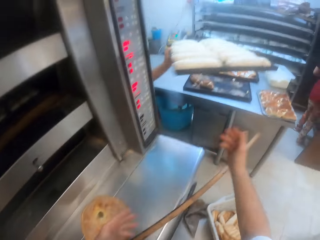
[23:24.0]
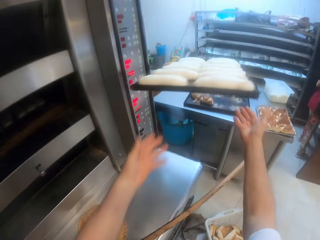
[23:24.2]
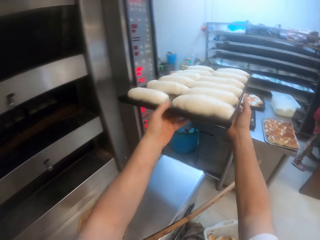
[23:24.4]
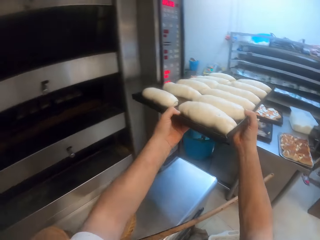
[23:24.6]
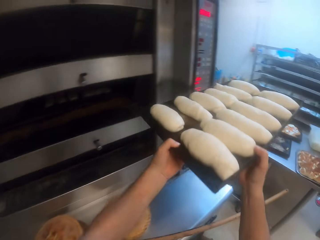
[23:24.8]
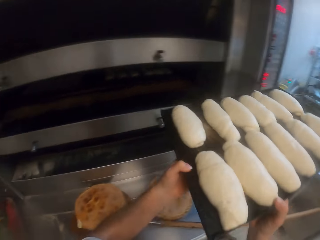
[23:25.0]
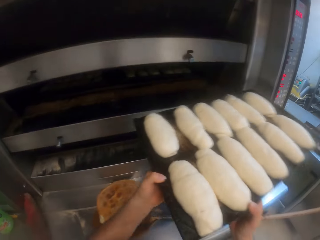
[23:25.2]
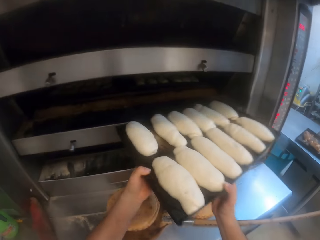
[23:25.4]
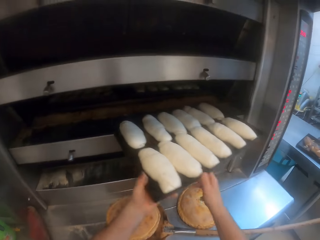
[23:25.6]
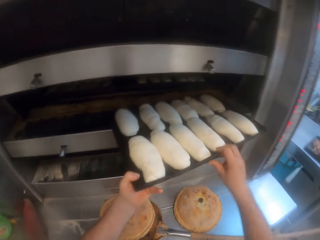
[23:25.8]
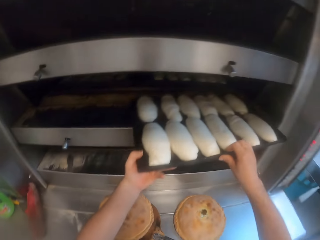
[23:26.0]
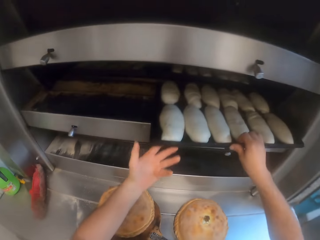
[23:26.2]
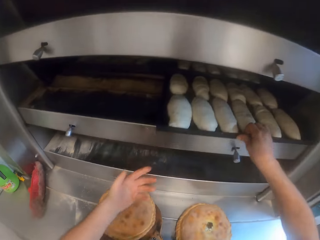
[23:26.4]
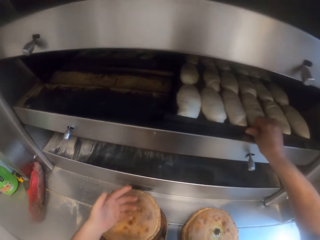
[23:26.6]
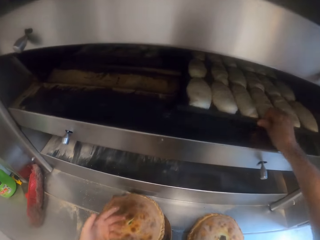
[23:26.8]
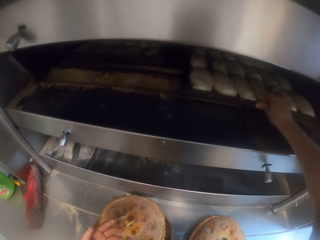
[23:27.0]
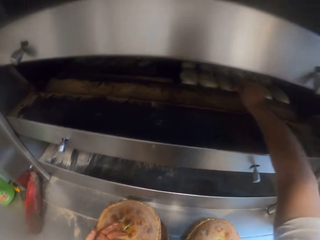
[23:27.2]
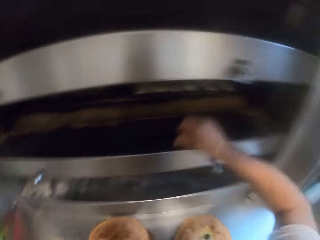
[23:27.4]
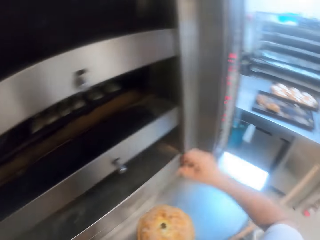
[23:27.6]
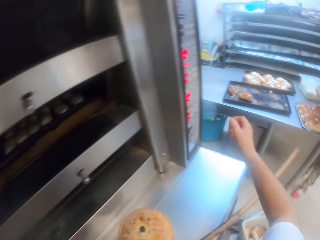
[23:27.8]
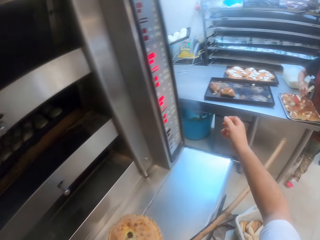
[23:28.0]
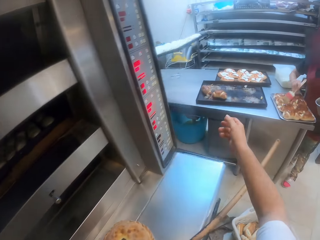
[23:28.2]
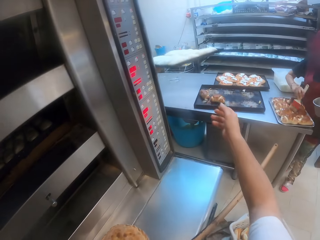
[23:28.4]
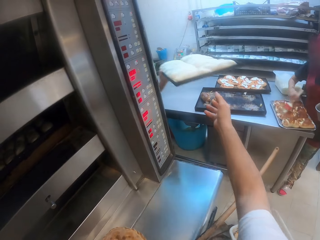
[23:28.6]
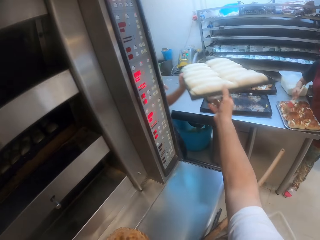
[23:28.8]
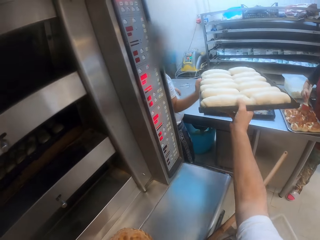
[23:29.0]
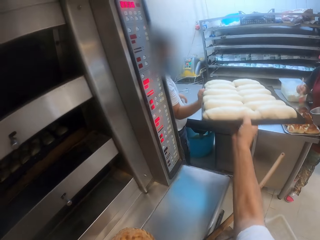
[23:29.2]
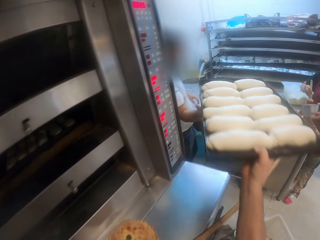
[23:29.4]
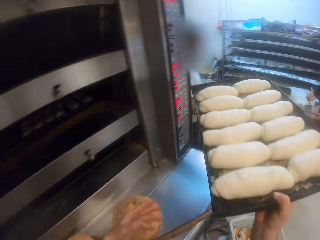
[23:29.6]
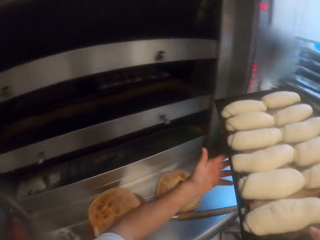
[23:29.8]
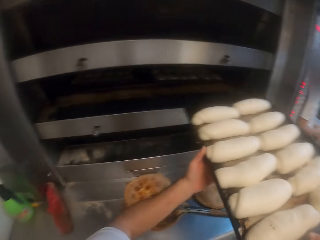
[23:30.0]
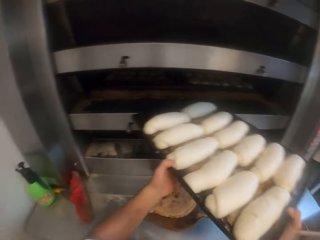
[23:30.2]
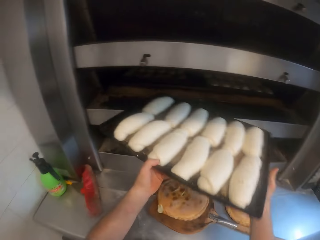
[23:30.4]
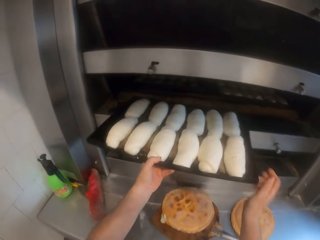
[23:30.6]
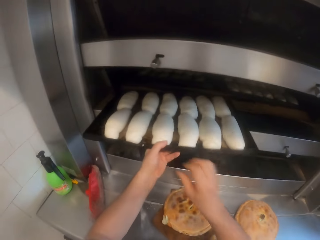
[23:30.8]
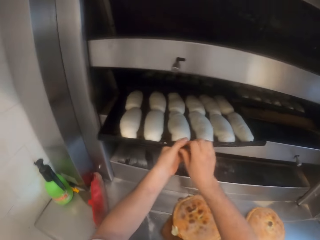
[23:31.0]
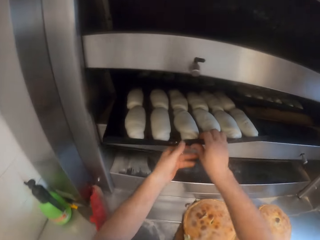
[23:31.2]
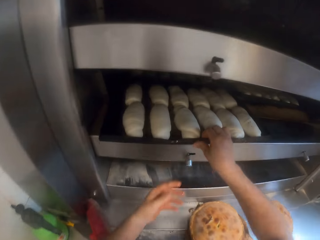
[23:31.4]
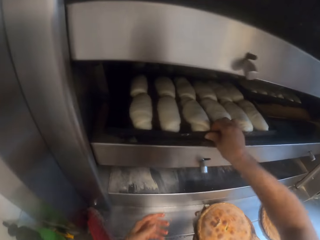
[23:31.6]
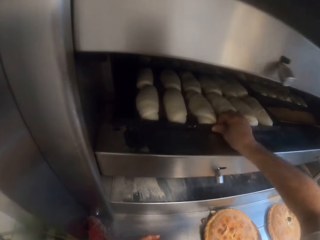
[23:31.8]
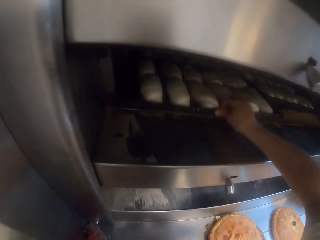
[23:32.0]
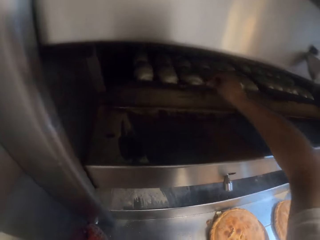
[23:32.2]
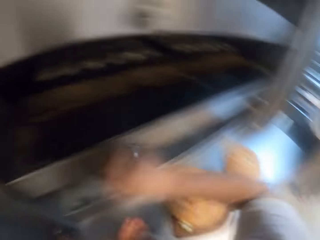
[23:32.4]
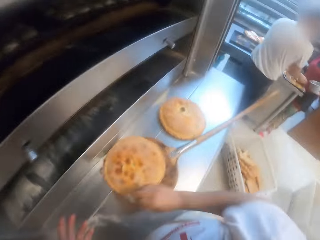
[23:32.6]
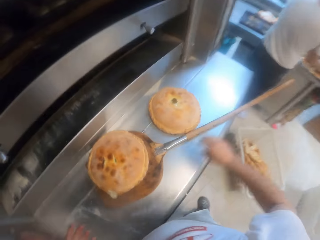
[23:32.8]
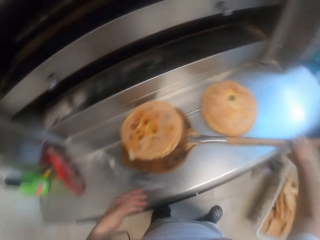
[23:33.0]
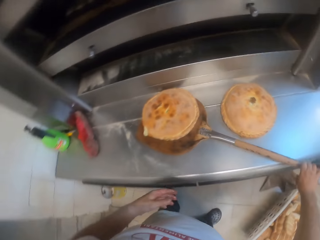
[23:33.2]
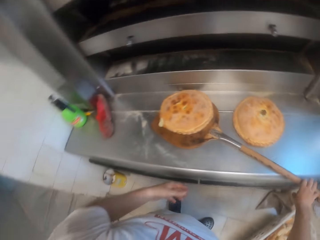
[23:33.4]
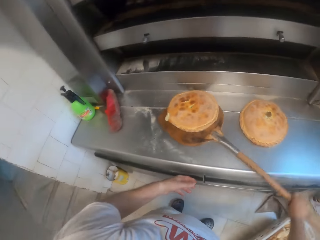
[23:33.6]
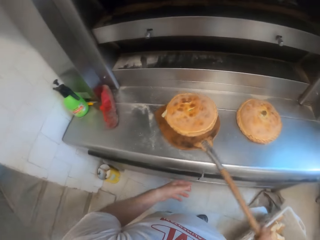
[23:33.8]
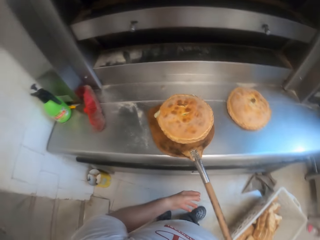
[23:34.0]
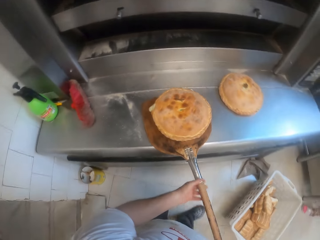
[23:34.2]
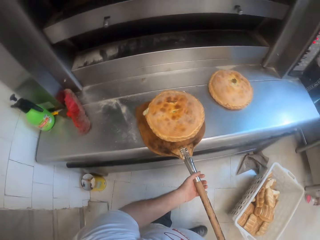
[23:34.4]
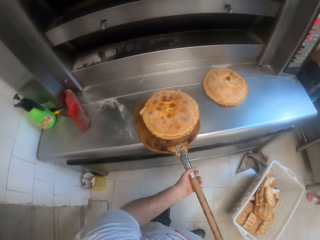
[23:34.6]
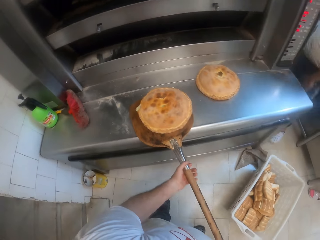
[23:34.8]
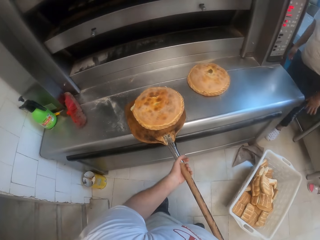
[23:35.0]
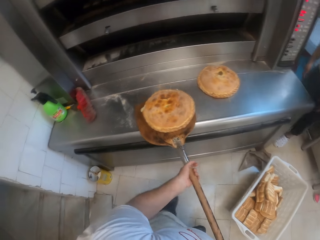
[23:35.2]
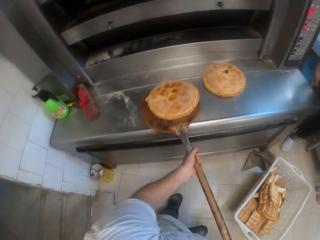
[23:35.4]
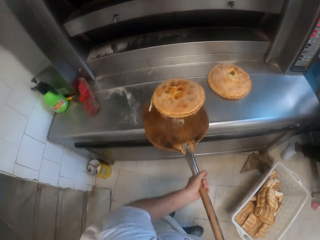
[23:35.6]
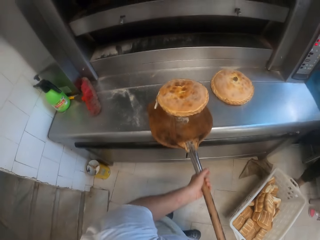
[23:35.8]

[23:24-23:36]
The camera wearer collects a tray of bread from a man with both his hands. He puts the tray of bread into the oven with both his hands. A woman brushes the bread on a tray with a brush in her right hand. The camera wearer collects a tray of bread from the man with his right hand. He puts the tray of bread into the oven with both his hands. He removes the pizza from the pizza paddle or oven stick onto the countertop with both his hands. He picks up the oven stick.

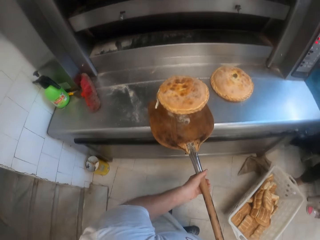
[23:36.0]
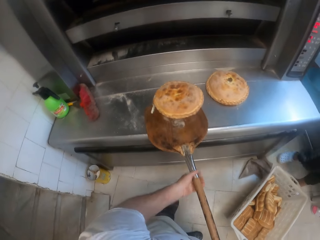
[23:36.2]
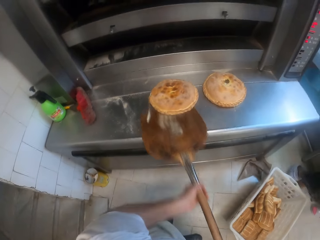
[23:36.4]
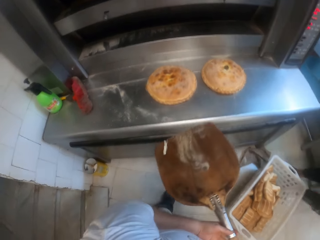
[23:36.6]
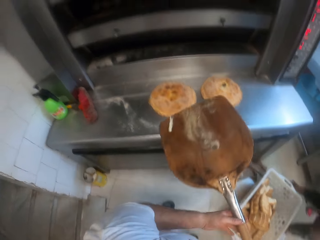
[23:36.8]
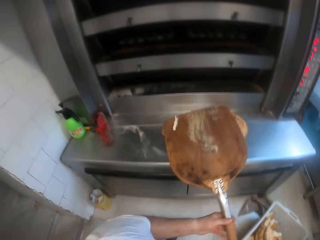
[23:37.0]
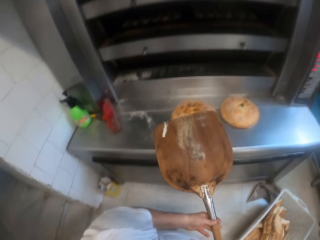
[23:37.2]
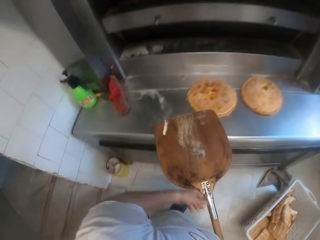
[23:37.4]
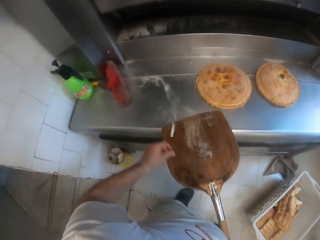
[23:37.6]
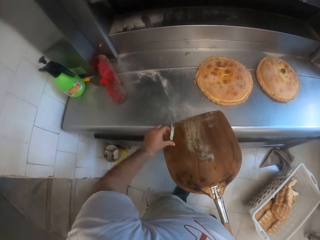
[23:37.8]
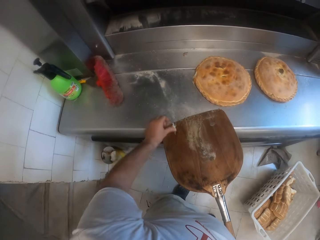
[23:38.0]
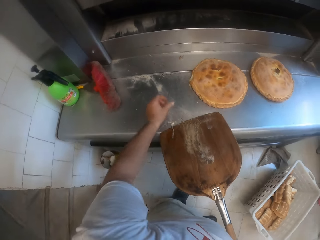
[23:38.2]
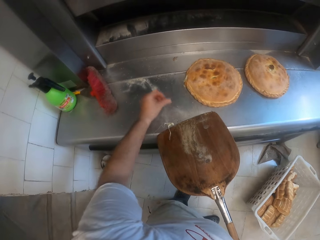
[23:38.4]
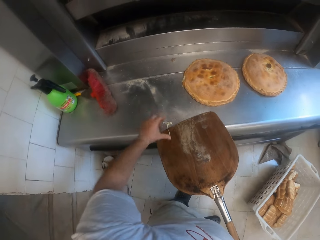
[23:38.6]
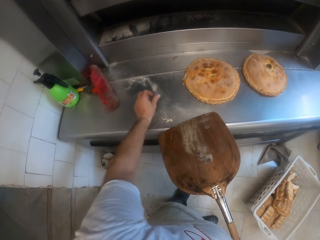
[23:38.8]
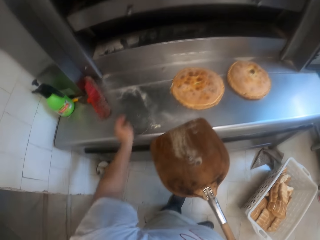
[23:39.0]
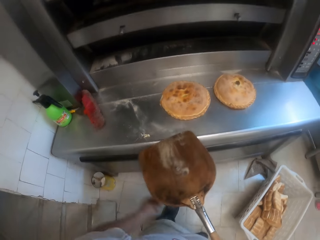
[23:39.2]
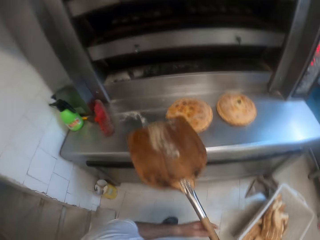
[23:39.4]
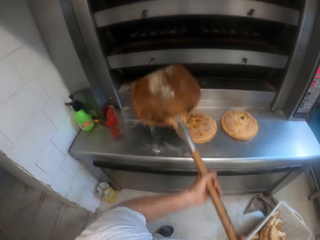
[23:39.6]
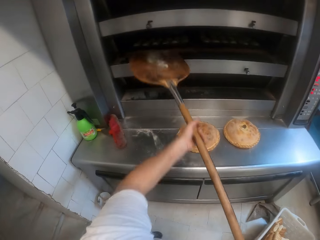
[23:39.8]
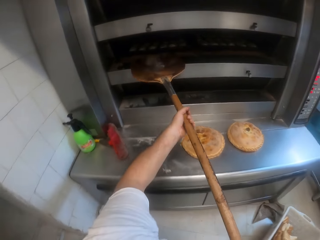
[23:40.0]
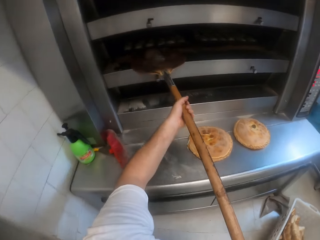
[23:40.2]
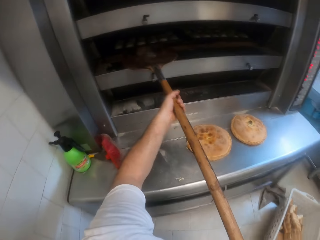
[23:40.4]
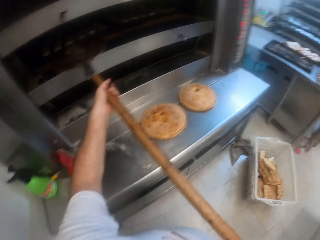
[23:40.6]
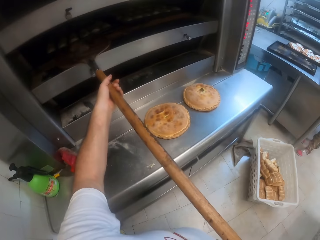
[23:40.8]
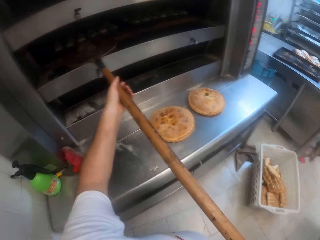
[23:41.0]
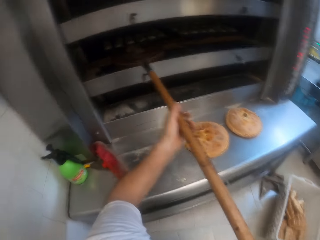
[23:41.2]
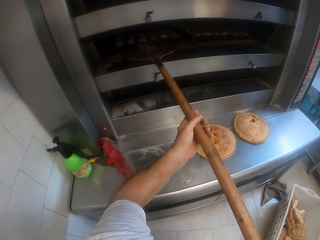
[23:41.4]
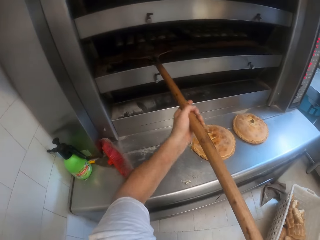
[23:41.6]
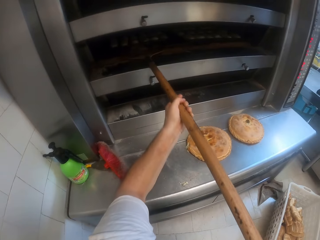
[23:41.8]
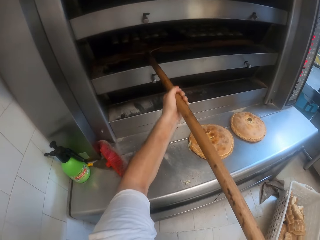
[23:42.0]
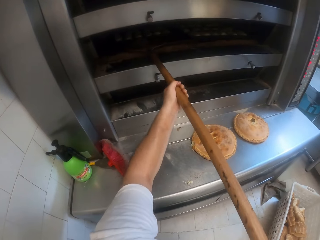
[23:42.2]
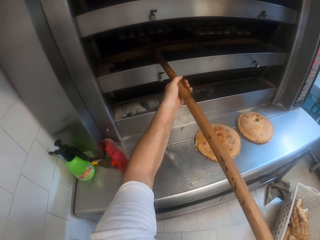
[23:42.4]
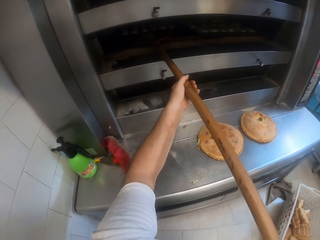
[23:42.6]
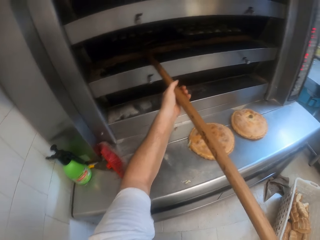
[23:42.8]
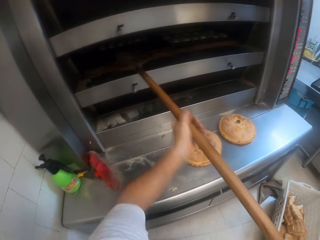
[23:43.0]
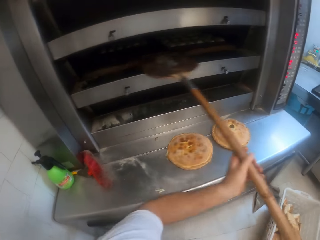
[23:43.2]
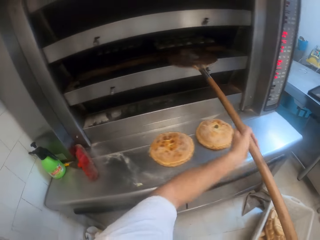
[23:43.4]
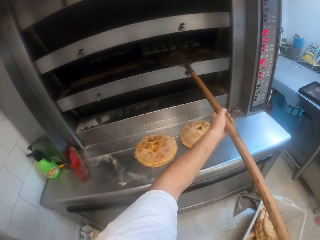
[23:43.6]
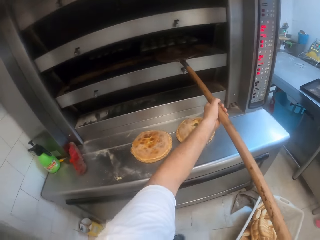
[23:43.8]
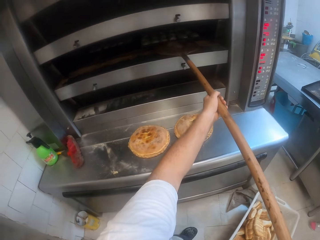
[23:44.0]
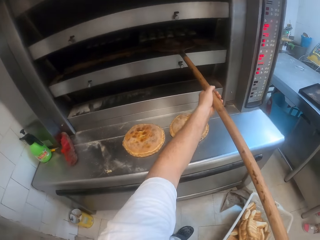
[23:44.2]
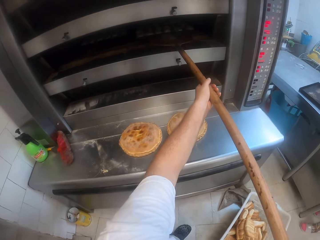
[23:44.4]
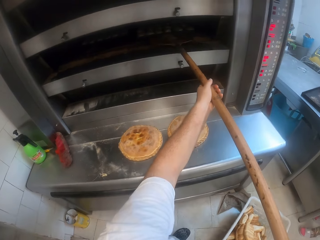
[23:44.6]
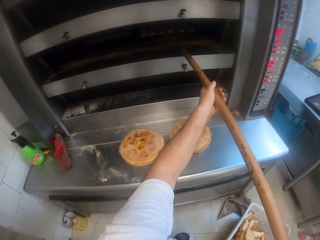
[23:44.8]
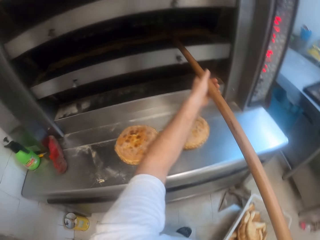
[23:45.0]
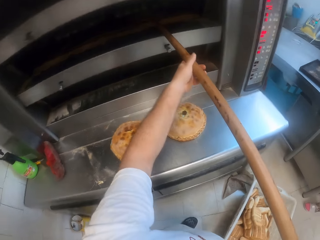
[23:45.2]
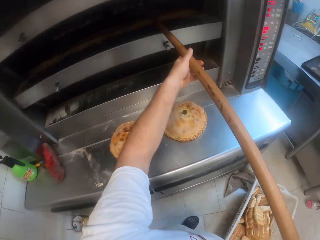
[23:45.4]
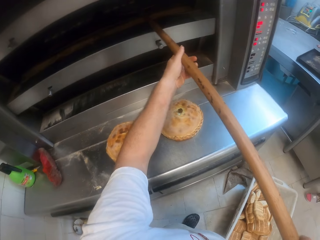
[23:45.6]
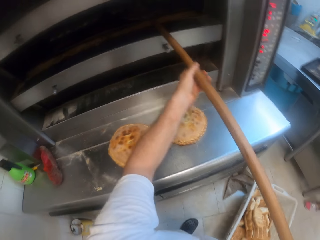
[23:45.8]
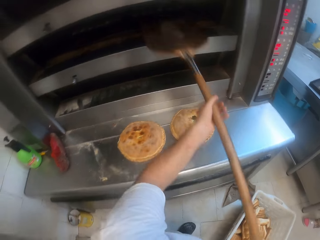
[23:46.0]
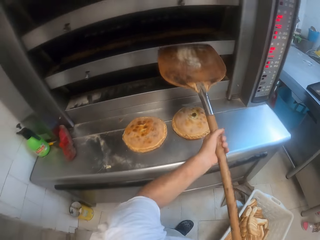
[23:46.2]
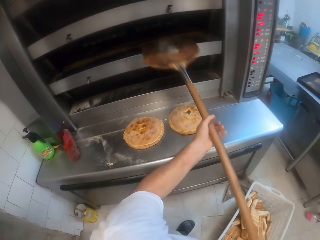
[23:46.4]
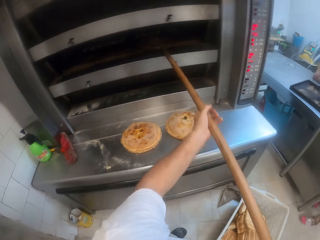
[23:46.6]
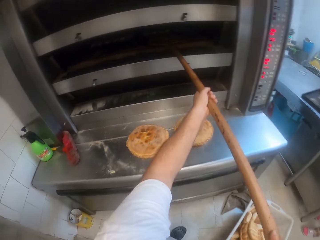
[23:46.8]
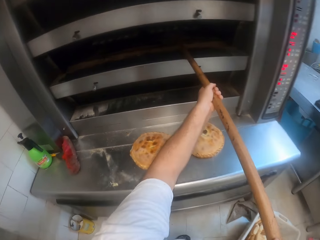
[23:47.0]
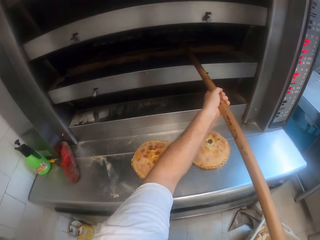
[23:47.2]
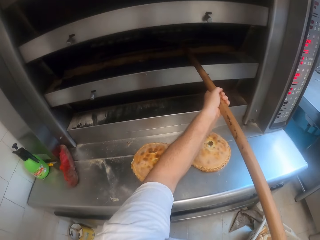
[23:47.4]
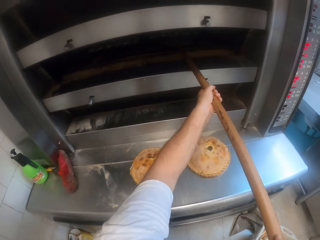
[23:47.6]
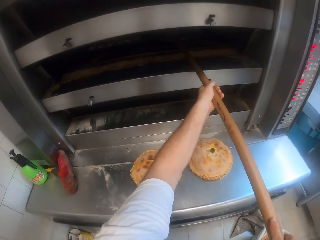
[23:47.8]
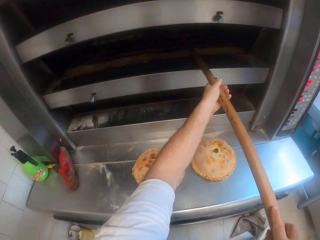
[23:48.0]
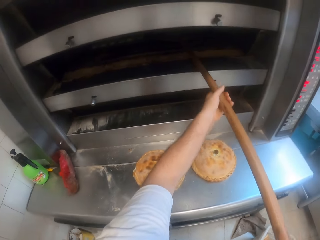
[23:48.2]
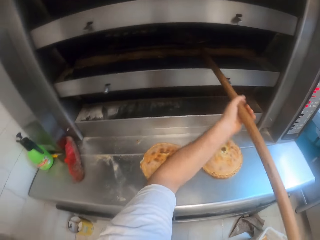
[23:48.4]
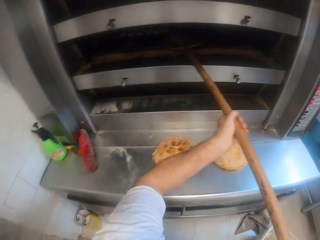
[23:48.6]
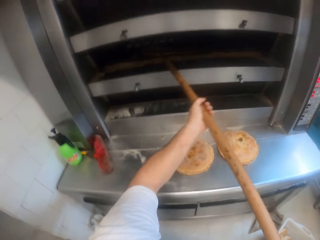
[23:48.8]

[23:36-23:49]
The camera wearer places the bread on the table. He removes dirt from the oven stick. He pushes in the trays of bread in the oven with the pizza paddle with both his hands. He places the oven stick in the oven. He pushes the tray with the oven stick.
